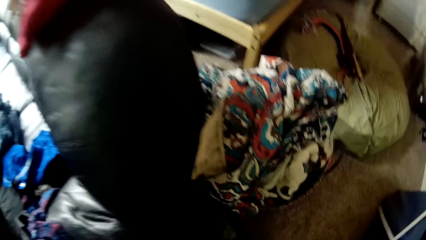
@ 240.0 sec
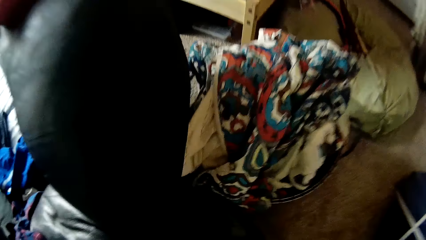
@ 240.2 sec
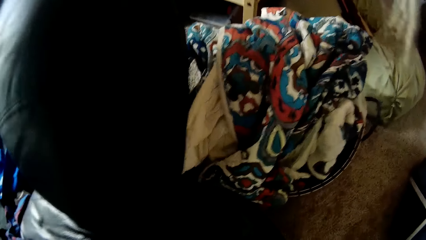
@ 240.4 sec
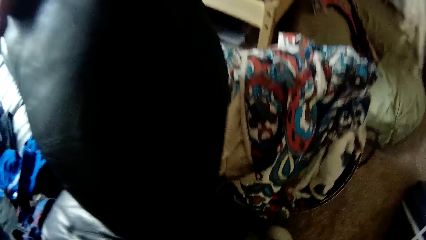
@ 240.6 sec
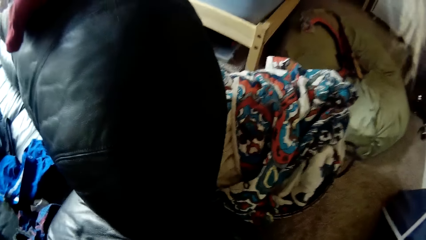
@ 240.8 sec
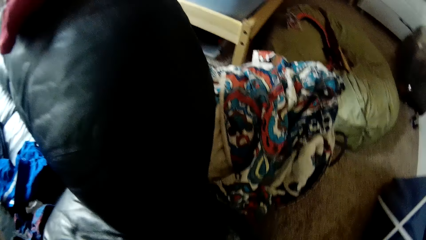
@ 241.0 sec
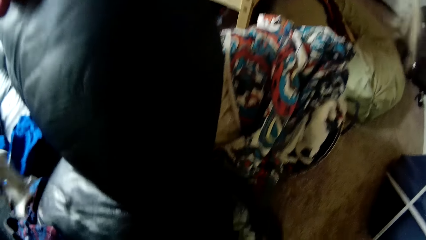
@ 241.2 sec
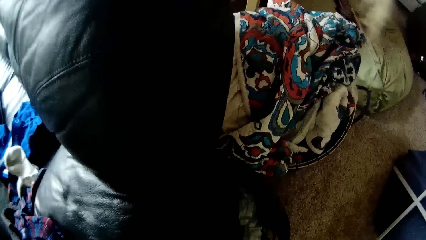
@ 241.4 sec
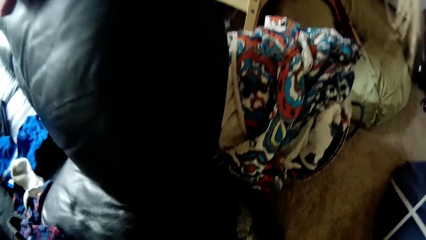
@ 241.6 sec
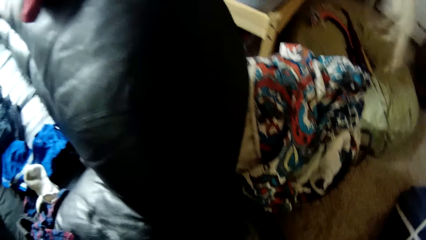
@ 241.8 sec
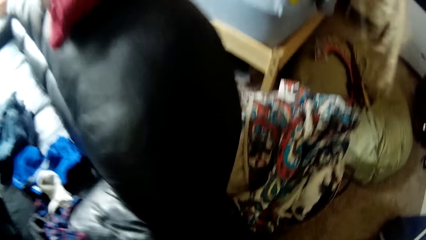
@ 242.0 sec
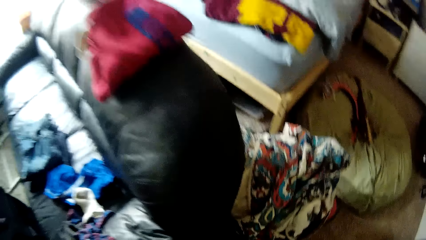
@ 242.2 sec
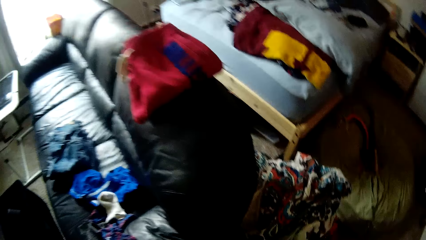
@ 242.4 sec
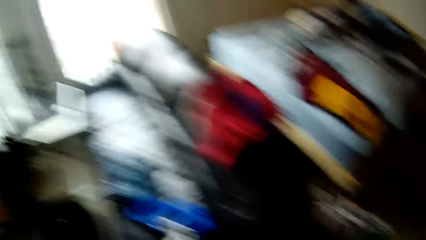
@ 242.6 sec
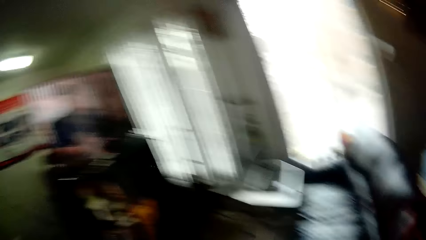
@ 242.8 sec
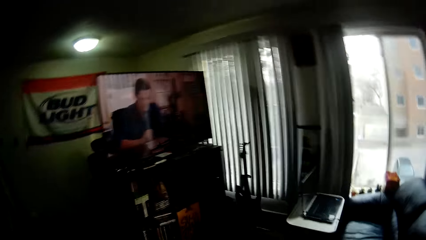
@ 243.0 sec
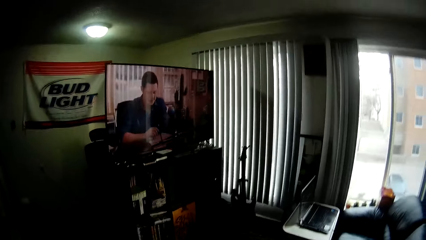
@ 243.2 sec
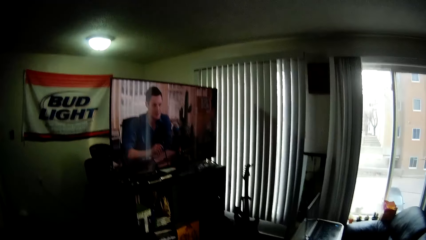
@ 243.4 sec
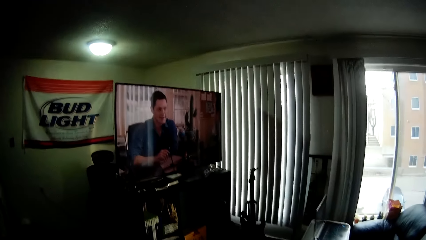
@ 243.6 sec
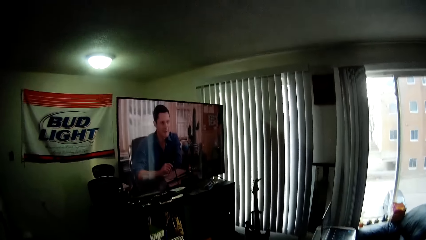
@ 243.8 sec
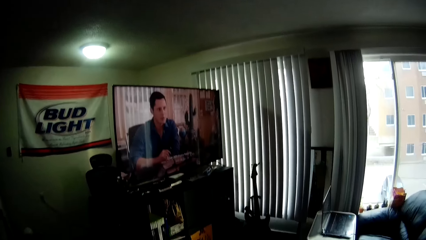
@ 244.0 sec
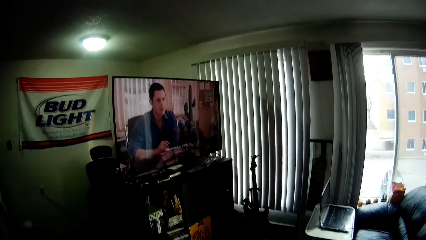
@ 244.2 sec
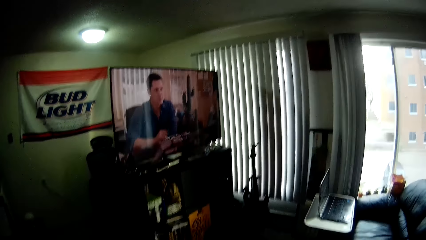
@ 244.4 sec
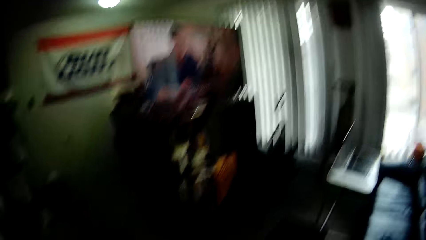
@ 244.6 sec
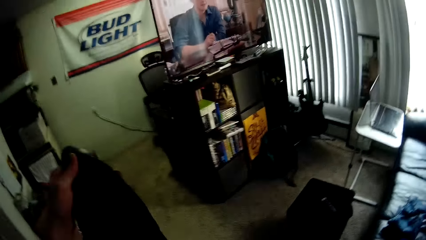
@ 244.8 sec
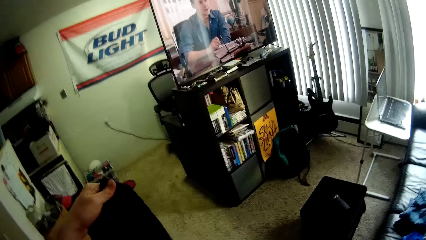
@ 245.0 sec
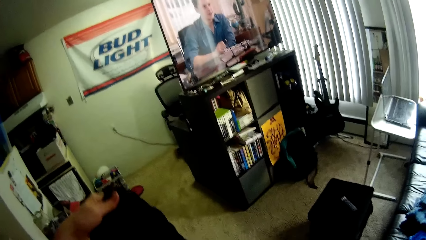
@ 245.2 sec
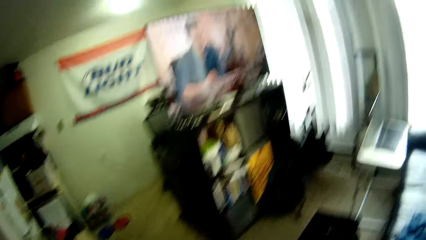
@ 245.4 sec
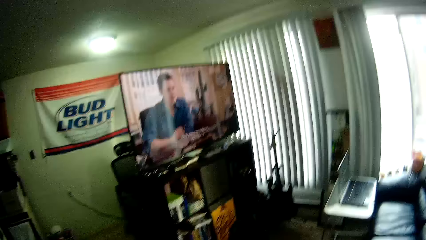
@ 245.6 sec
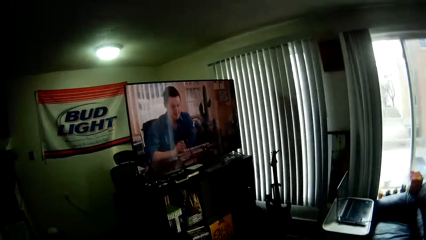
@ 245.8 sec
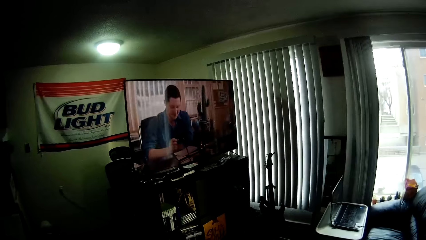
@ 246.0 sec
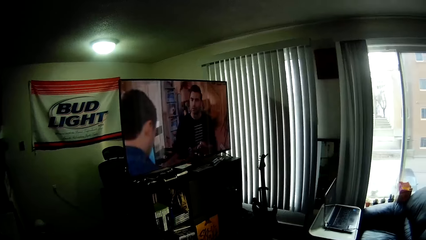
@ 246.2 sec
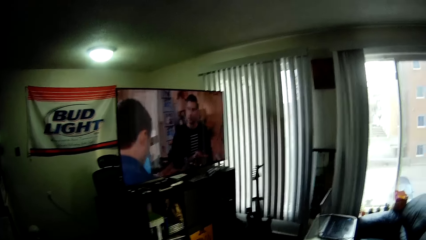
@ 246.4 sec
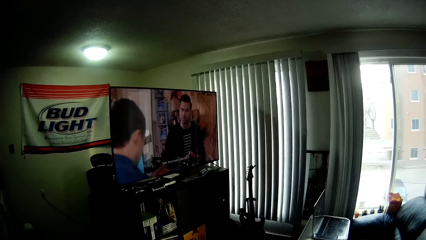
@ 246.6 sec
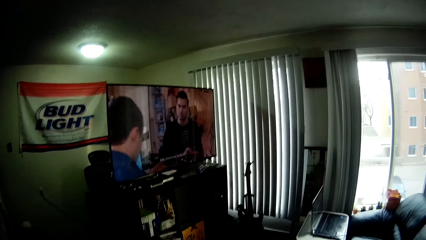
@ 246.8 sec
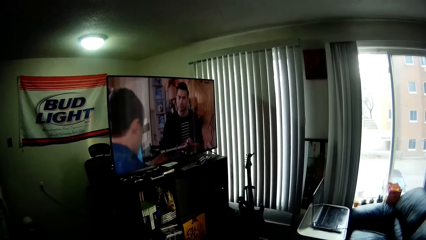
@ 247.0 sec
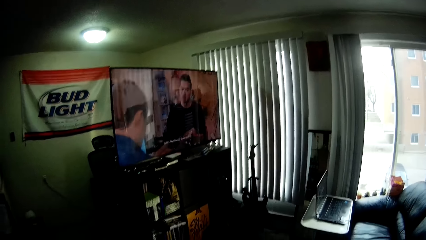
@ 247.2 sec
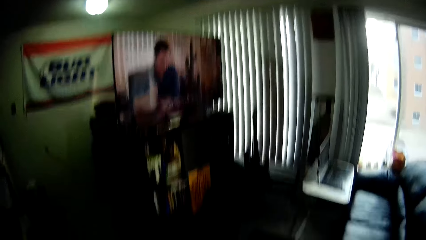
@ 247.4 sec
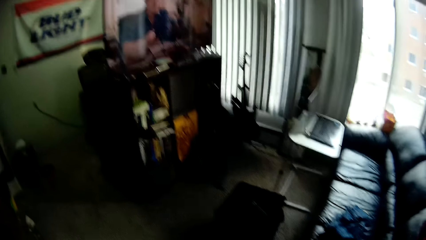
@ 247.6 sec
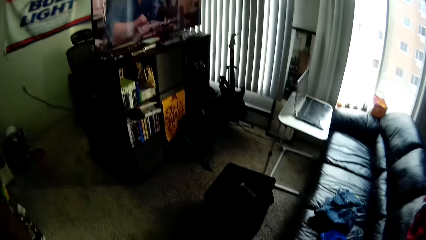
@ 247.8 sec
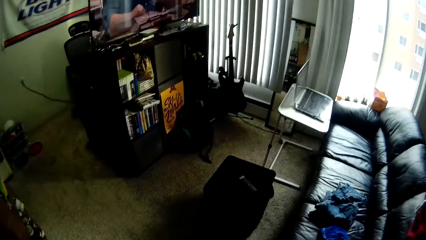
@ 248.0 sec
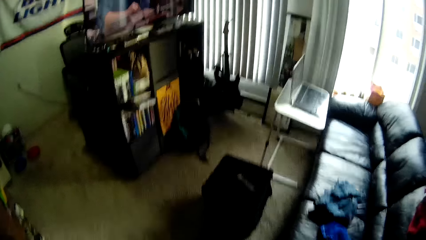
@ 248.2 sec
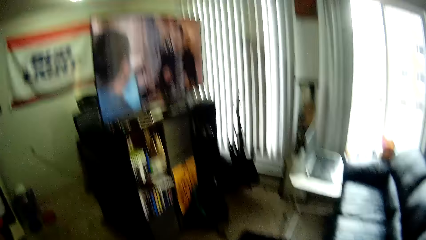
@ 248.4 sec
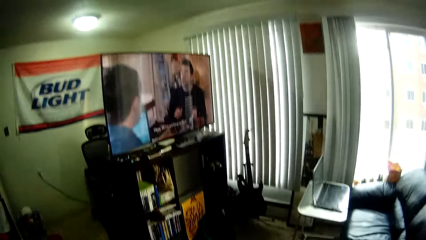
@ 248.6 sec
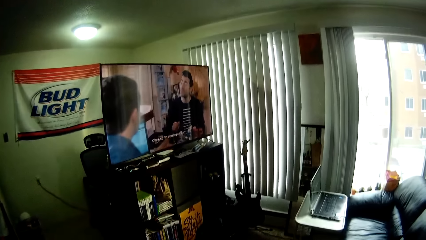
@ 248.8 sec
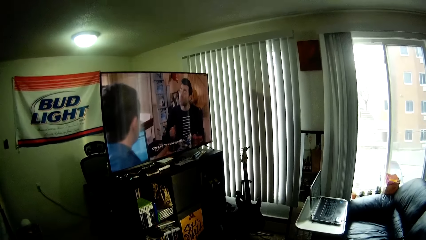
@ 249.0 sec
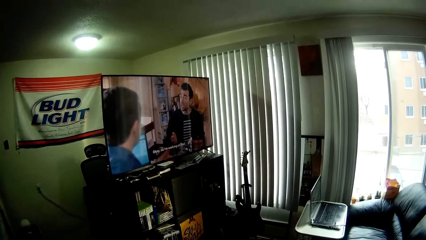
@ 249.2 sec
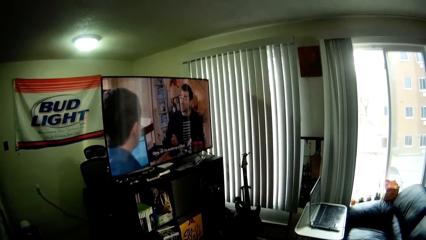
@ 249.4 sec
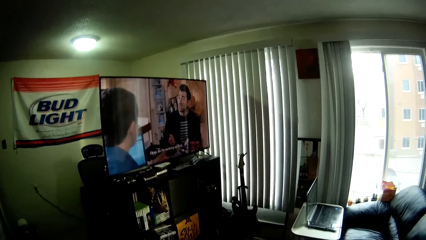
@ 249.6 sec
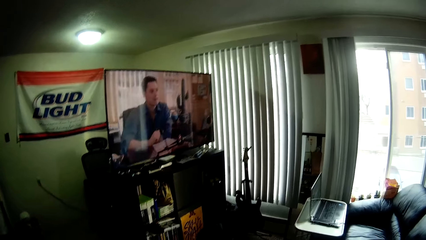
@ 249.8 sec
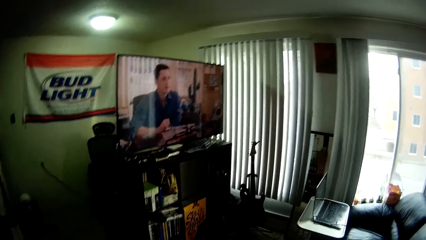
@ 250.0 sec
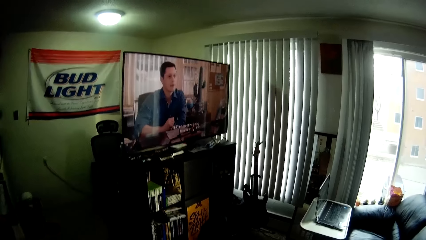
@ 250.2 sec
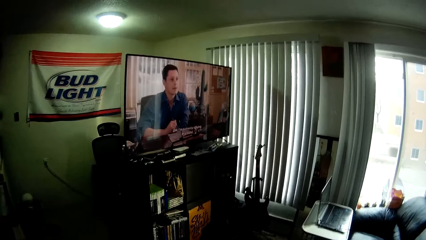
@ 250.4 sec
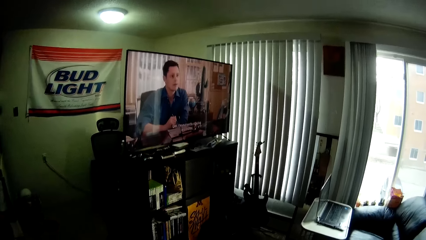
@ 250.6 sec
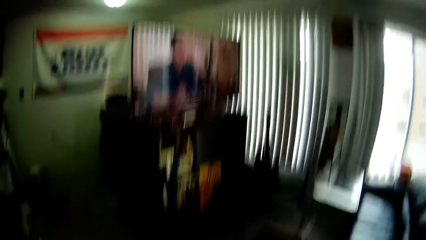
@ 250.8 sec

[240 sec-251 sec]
The camera wearer drops white socks on the chair with his left hand. He folds the trousers with his hands.

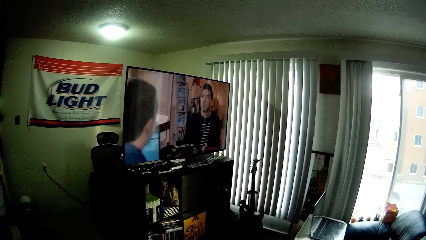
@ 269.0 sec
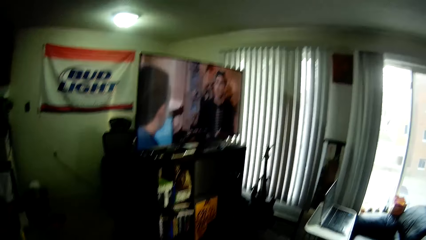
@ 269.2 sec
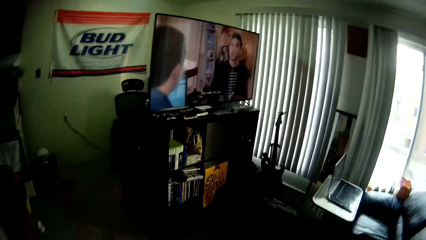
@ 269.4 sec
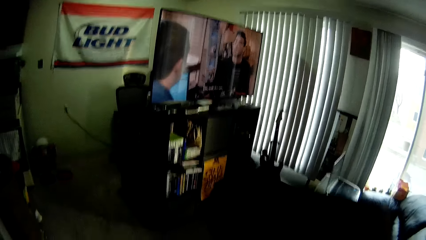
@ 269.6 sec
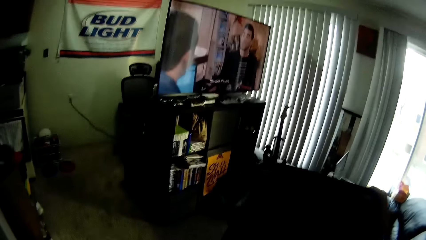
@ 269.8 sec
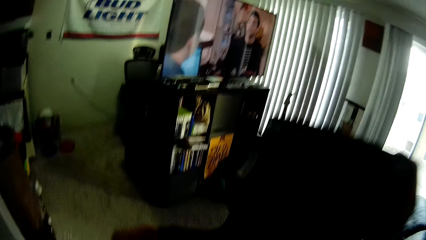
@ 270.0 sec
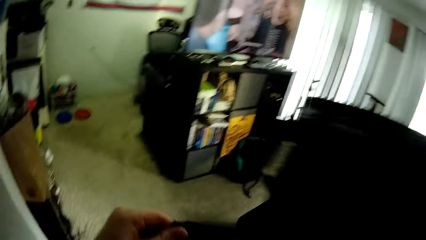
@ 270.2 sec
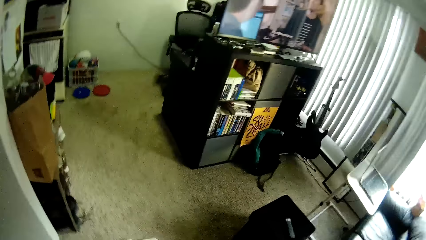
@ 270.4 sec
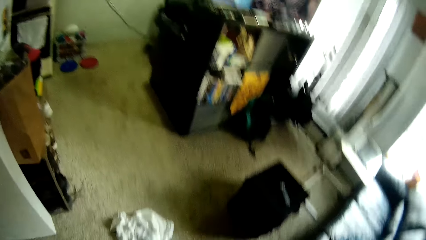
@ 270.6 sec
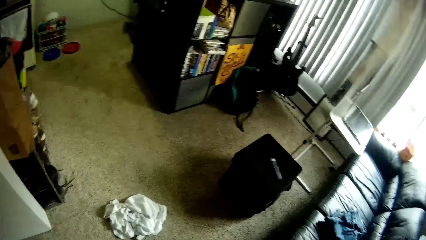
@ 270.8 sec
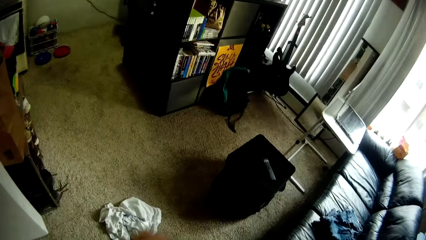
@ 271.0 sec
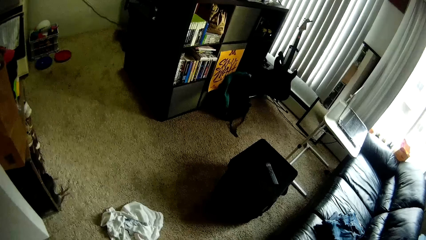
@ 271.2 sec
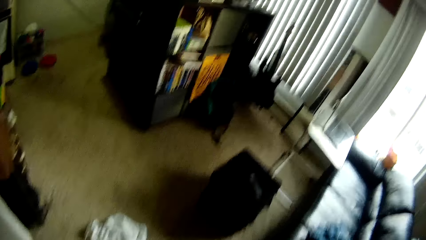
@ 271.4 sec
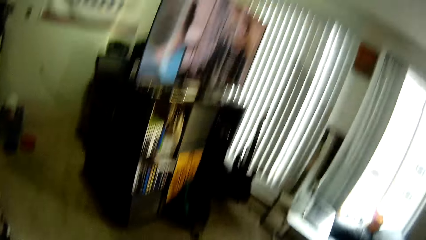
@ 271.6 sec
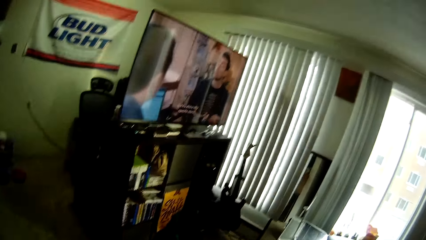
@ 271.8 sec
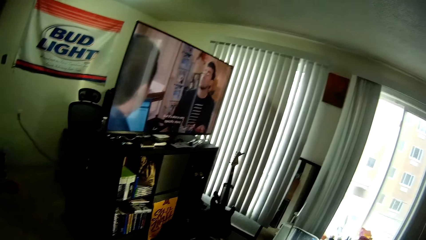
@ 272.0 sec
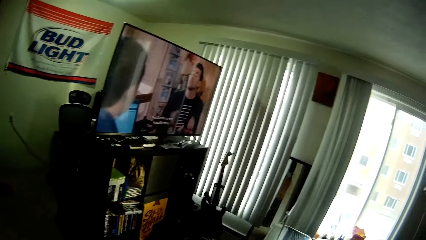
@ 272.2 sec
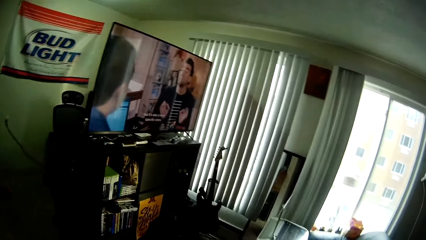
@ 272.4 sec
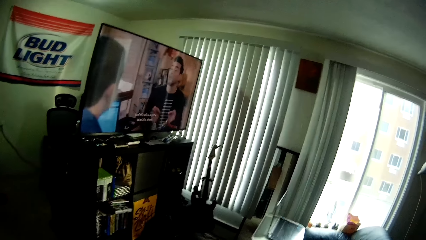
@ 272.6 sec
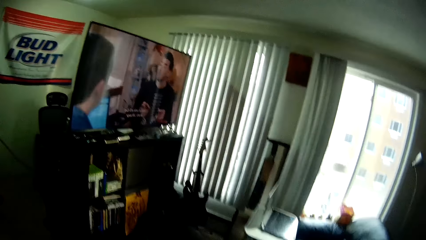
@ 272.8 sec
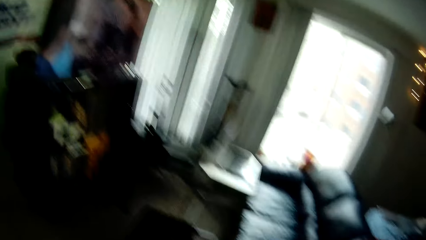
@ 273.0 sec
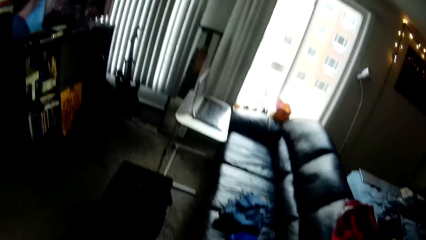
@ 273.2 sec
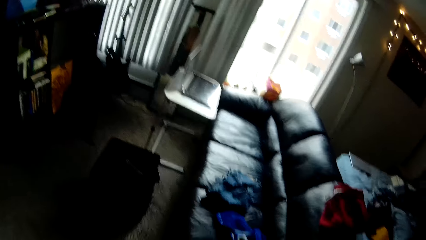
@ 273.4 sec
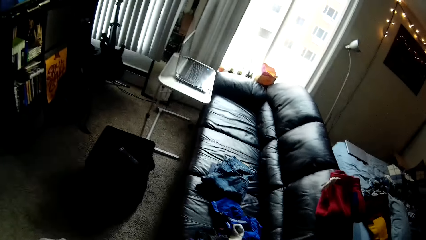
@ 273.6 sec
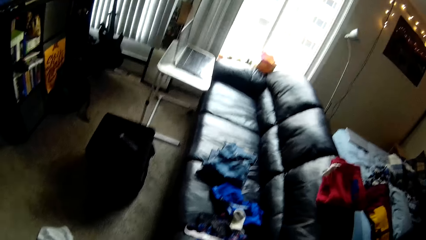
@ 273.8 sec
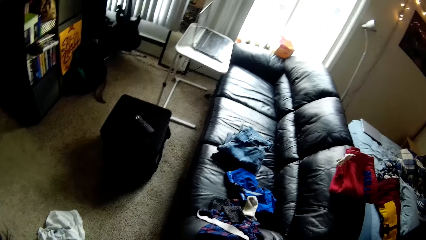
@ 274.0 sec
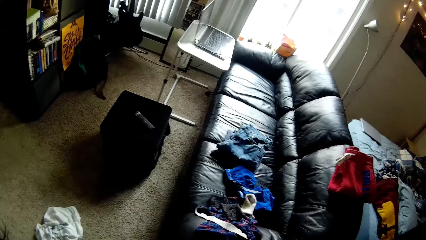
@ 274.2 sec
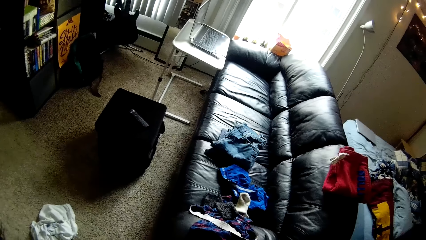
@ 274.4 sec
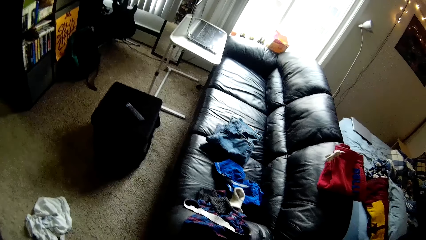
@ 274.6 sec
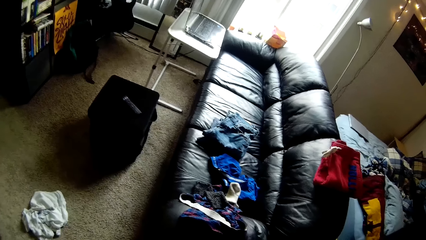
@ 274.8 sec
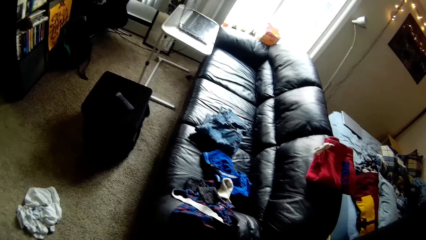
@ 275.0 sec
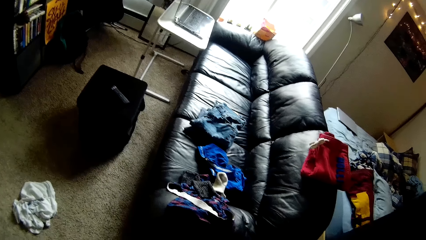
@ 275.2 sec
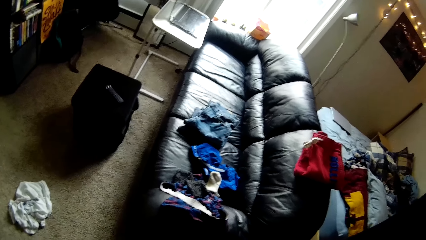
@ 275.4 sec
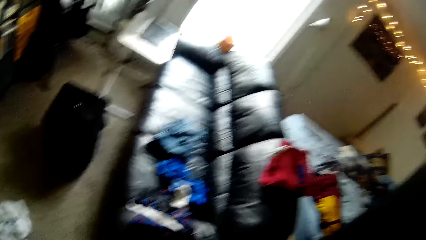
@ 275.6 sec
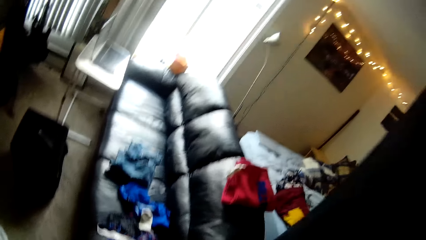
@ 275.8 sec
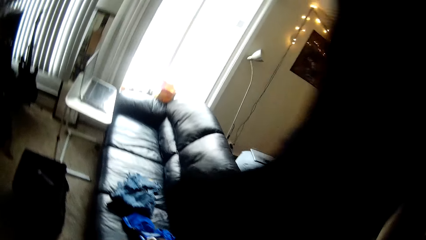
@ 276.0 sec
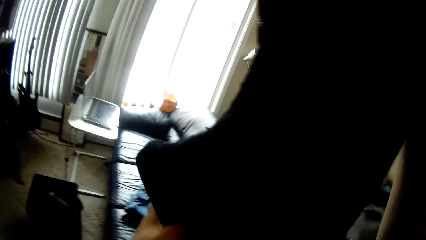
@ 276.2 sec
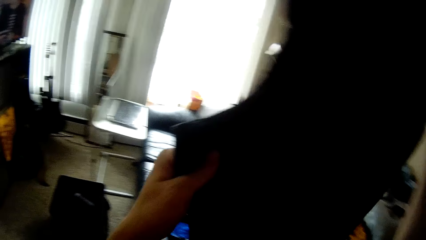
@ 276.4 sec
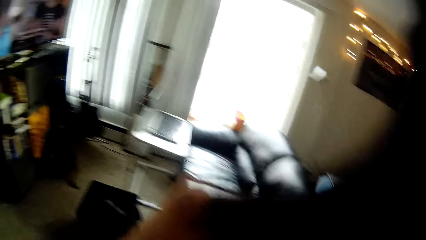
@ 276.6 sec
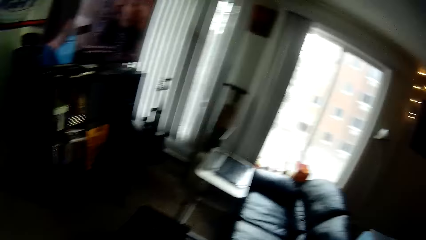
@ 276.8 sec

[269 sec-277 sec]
The camera wearer folds the trousers.
